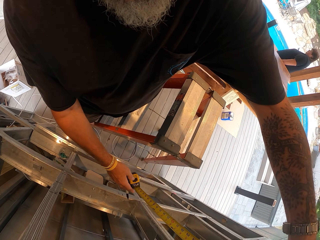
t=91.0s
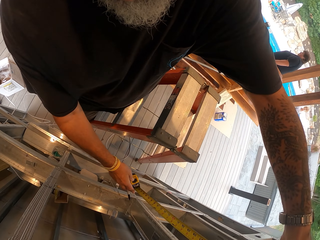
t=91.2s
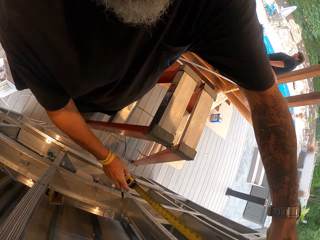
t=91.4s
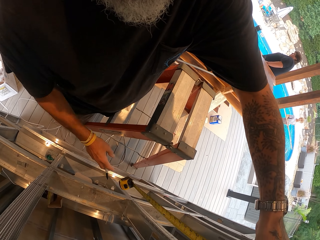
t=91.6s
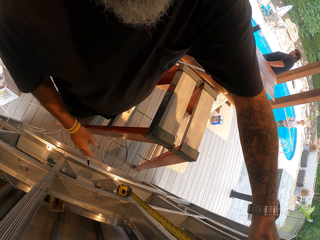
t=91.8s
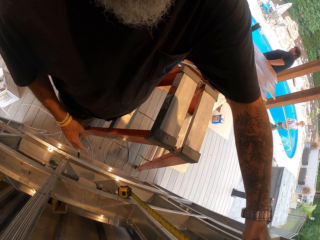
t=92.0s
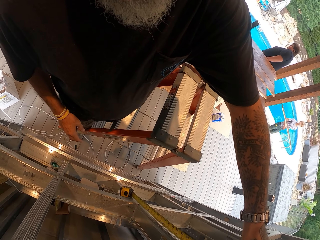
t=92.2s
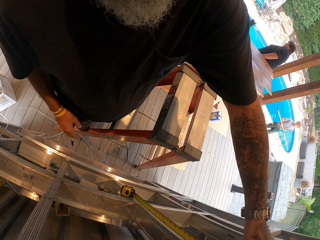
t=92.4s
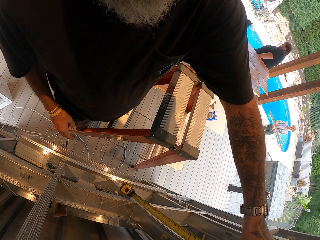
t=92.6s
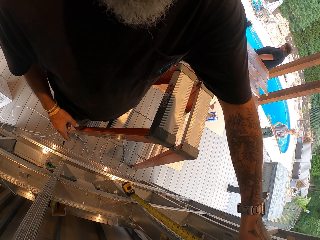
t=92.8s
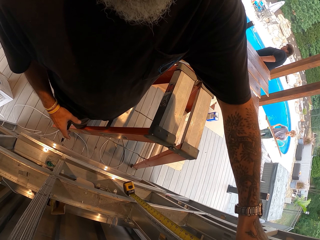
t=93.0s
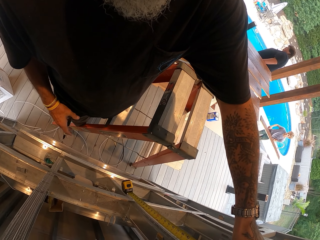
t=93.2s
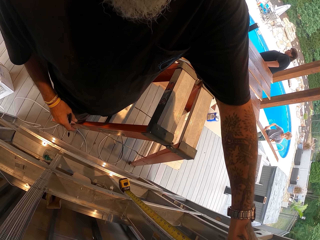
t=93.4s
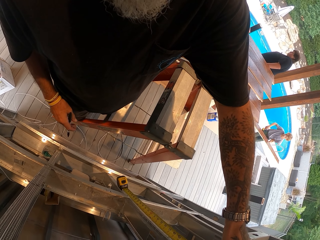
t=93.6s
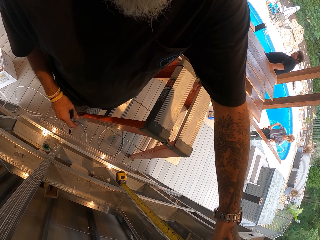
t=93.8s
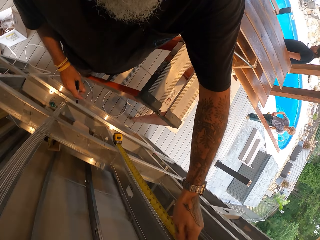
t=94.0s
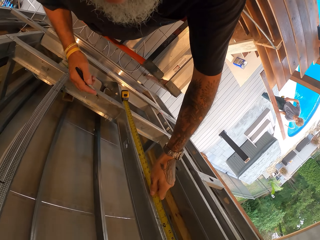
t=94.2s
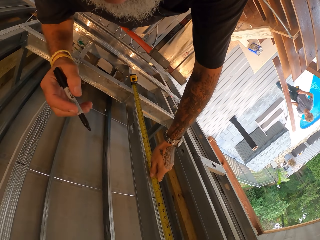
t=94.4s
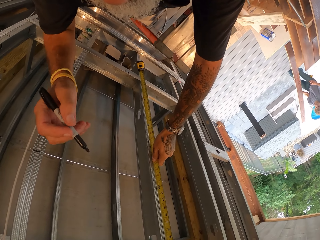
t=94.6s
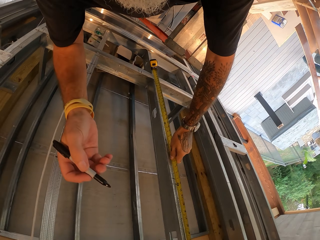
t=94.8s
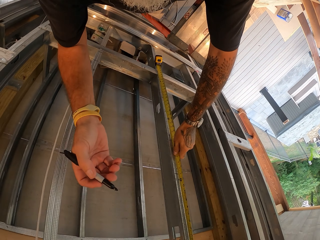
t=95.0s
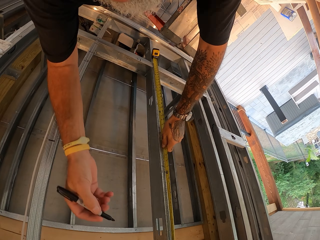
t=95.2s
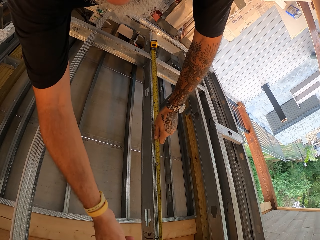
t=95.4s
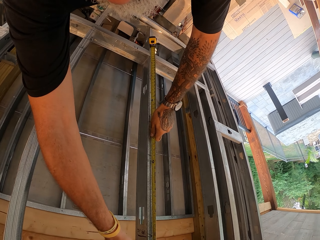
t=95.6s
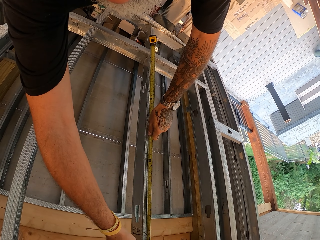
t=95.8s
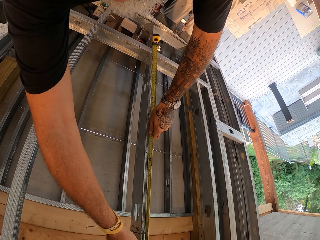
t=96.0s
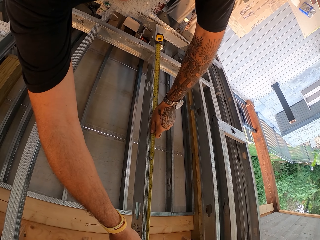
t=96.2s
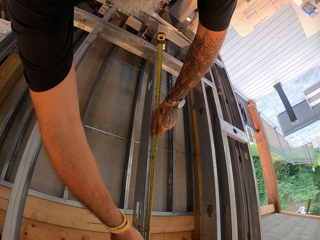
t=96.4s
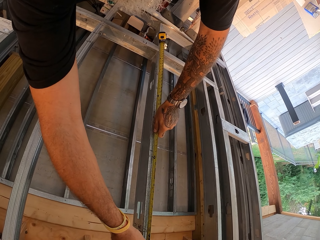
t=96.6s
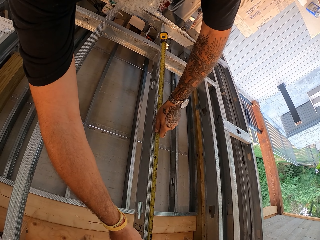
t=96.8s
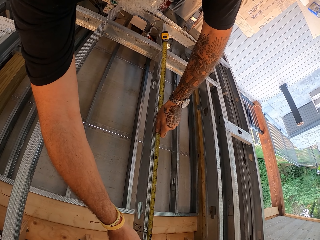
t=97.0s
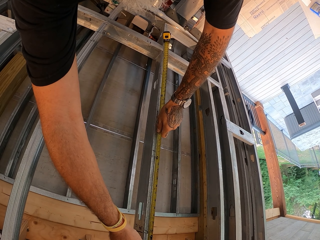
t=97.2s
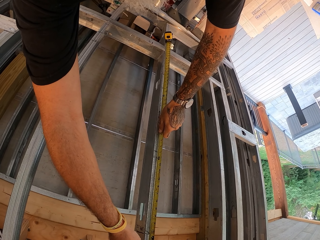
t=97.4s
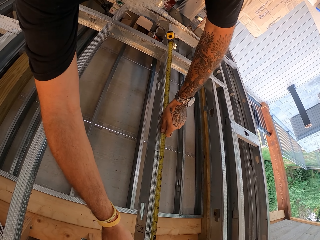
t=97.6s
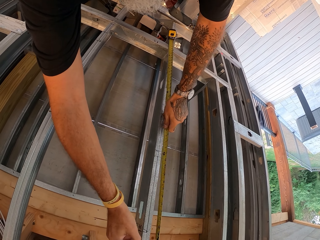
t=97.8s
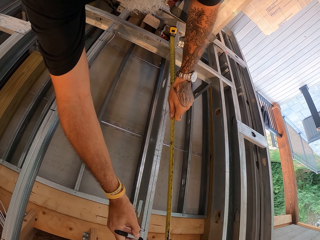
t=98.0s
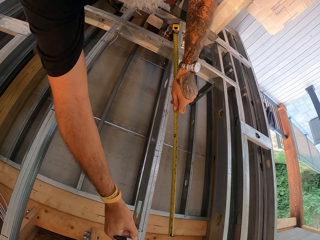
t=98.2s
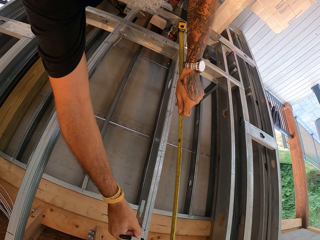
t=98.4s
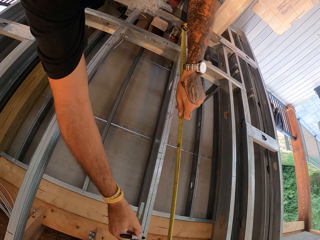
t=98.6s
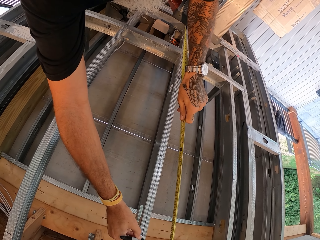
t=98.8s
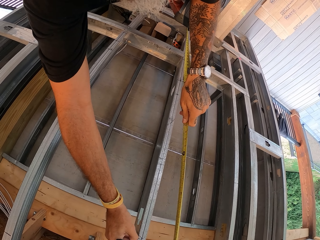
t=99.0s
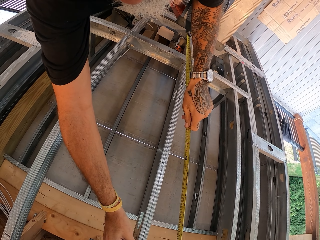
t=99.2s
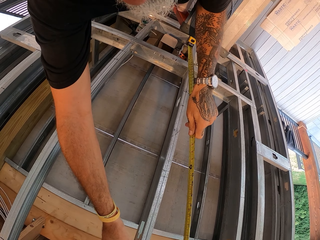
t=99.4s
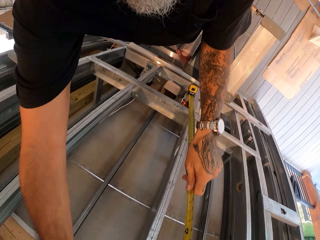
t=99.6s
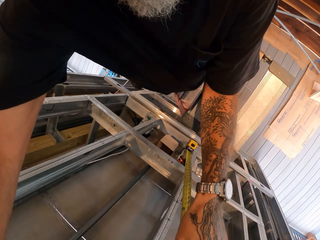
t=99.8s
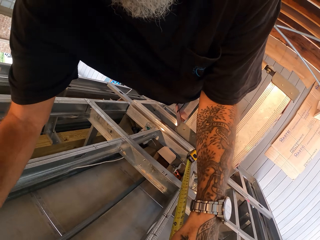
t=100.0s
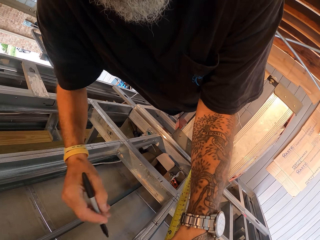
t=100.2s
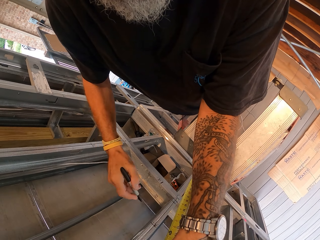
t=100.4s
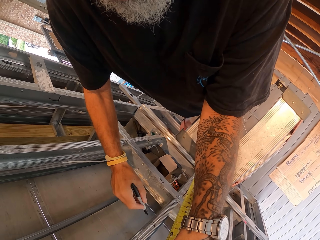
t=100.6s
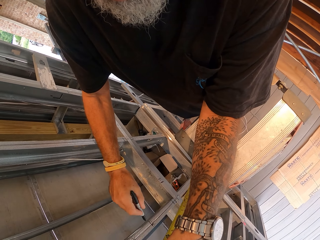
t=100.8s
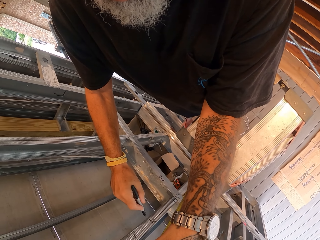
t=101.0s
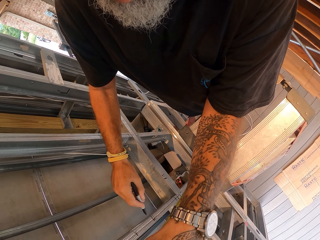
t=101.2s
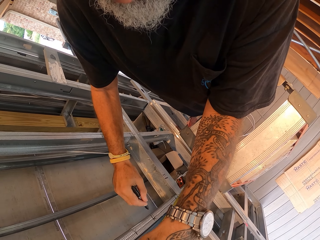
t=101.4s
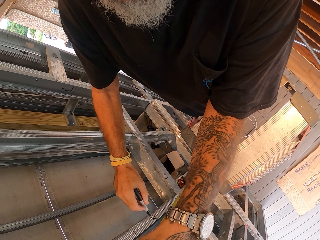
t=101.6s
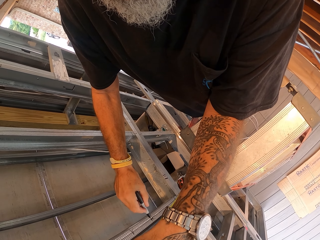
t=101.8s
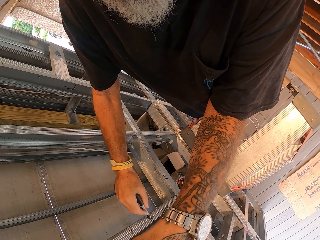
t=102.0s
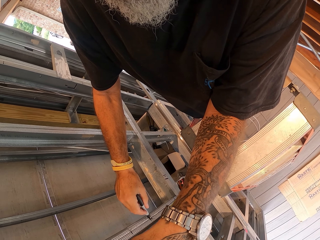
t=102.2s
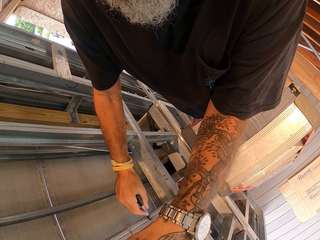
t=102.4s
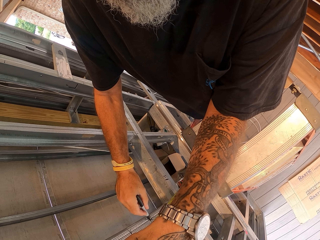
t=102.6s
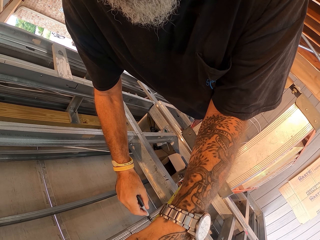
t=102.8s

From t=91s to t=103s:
The camera wearer measures bars with a measuring tape. They mark the bars with a construction pen.

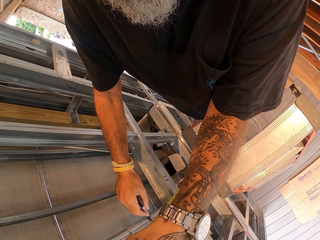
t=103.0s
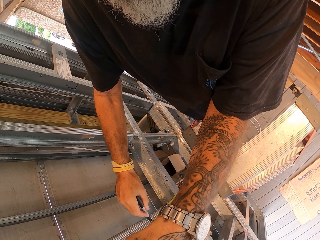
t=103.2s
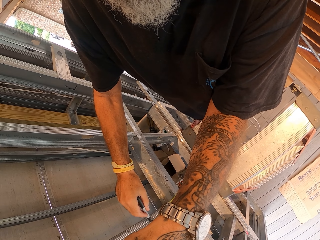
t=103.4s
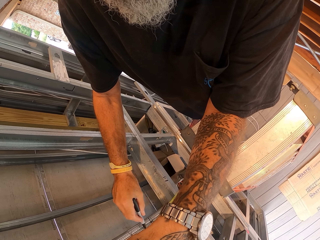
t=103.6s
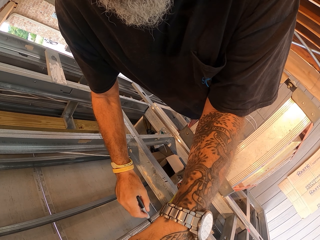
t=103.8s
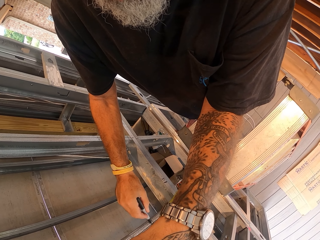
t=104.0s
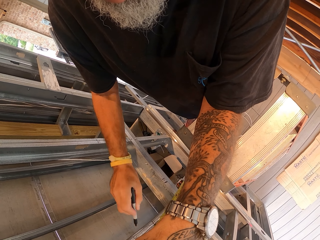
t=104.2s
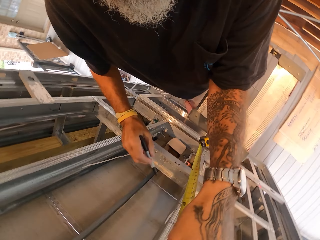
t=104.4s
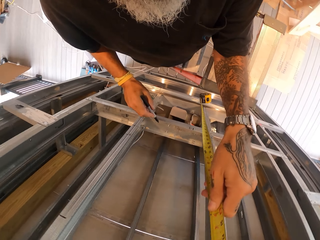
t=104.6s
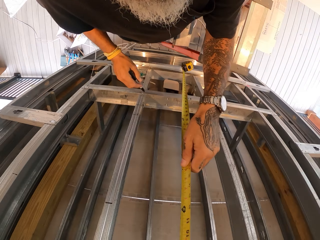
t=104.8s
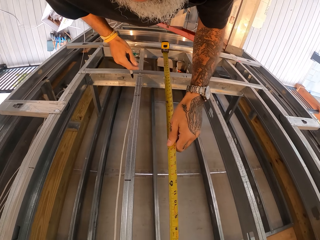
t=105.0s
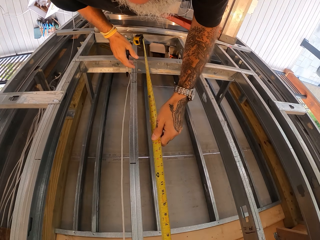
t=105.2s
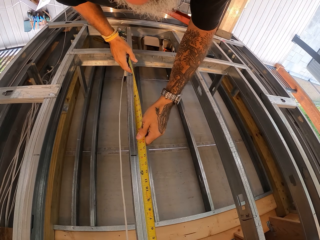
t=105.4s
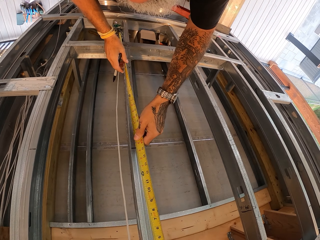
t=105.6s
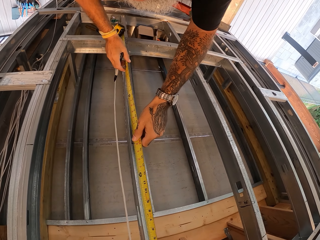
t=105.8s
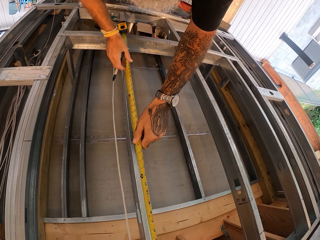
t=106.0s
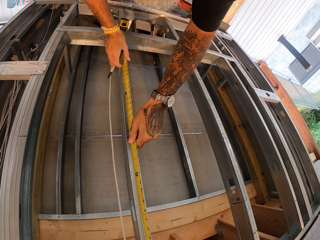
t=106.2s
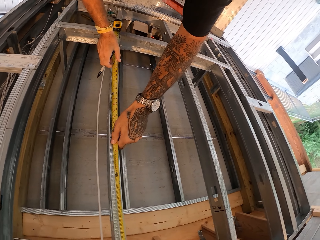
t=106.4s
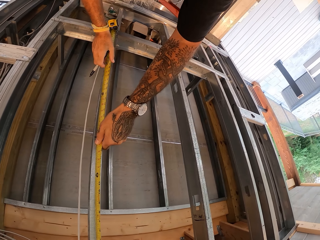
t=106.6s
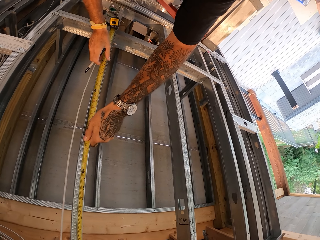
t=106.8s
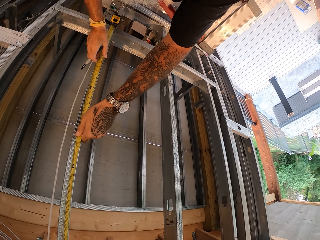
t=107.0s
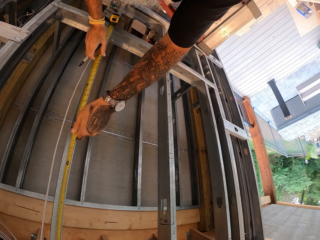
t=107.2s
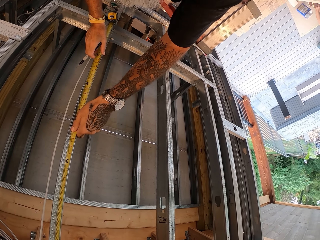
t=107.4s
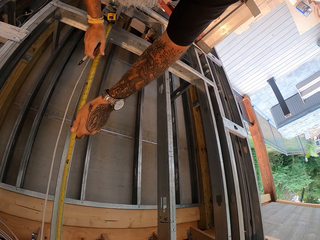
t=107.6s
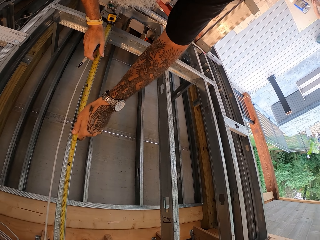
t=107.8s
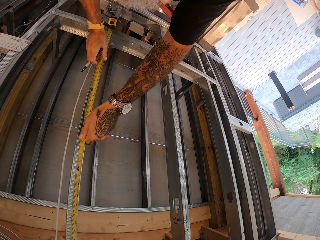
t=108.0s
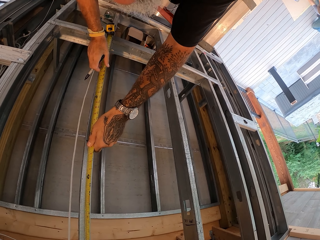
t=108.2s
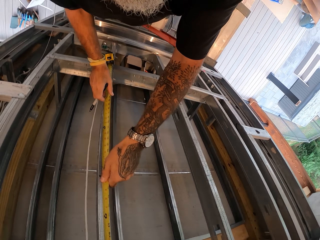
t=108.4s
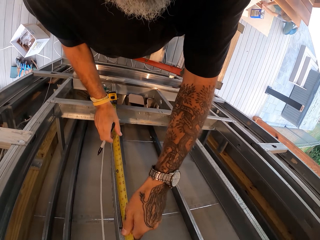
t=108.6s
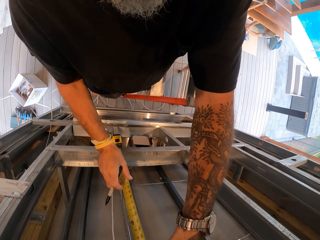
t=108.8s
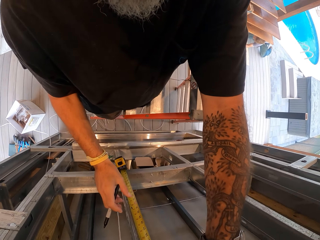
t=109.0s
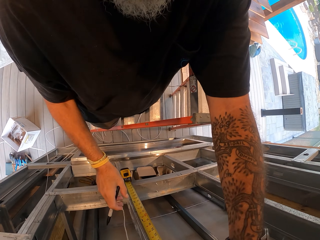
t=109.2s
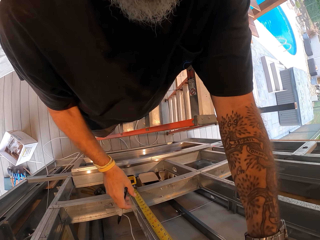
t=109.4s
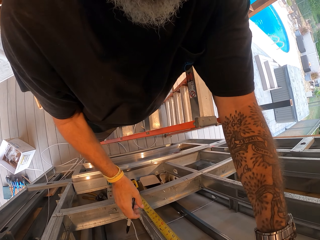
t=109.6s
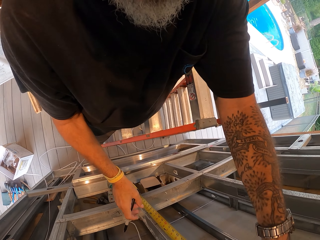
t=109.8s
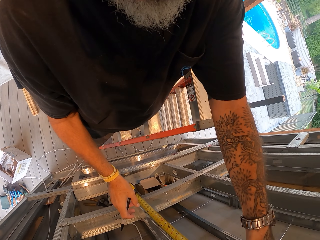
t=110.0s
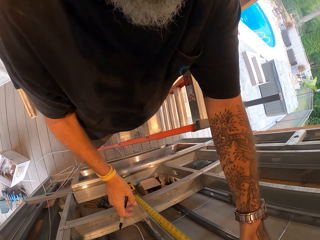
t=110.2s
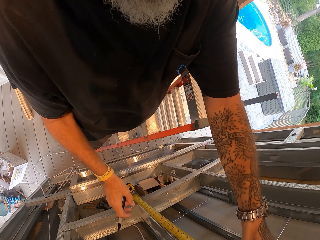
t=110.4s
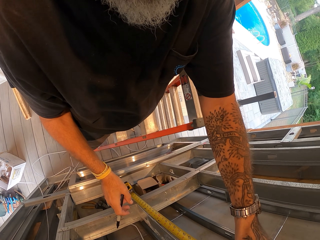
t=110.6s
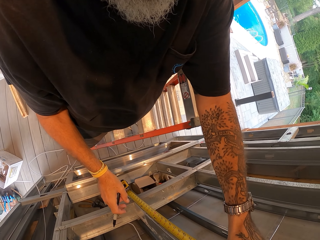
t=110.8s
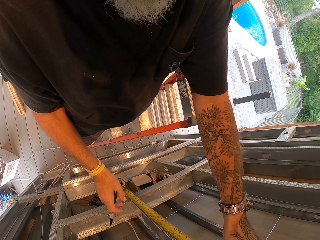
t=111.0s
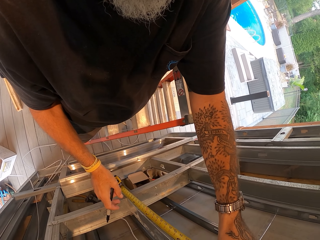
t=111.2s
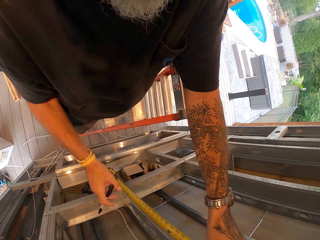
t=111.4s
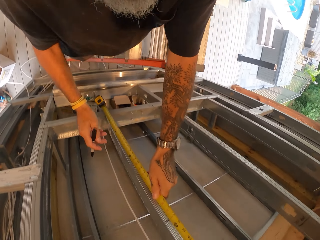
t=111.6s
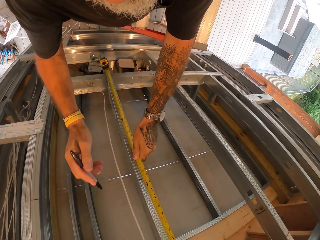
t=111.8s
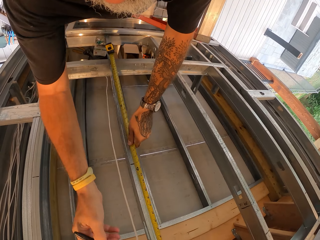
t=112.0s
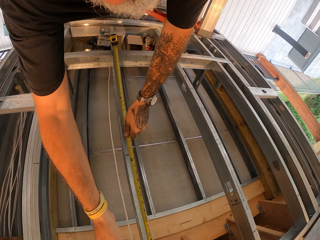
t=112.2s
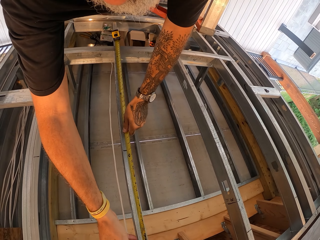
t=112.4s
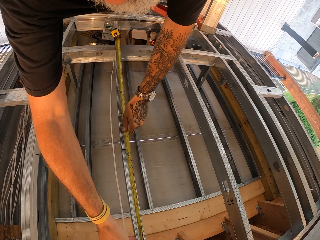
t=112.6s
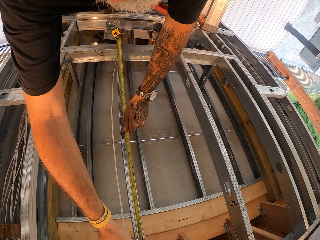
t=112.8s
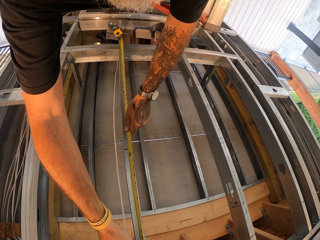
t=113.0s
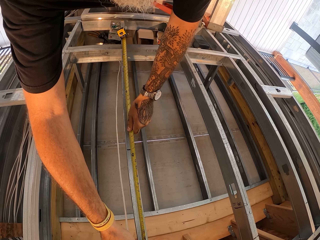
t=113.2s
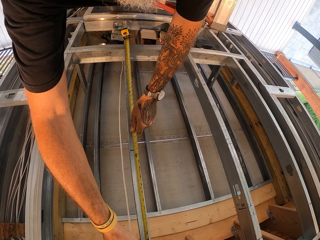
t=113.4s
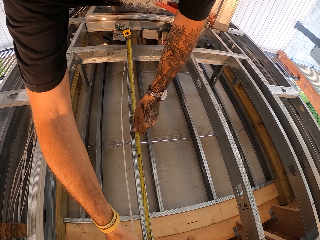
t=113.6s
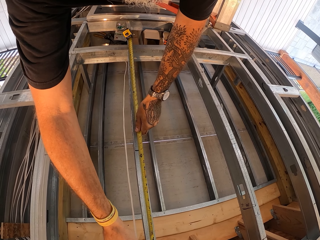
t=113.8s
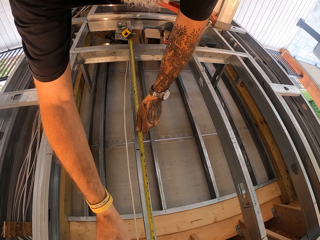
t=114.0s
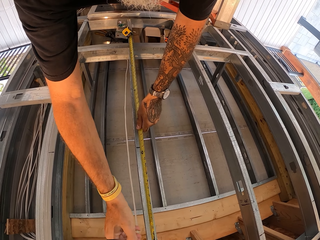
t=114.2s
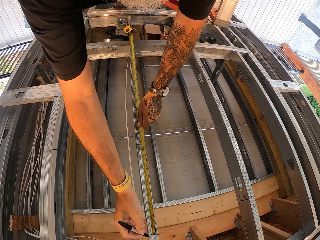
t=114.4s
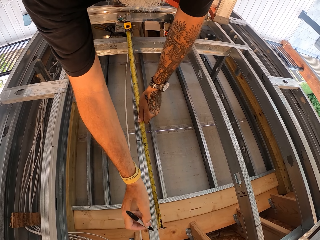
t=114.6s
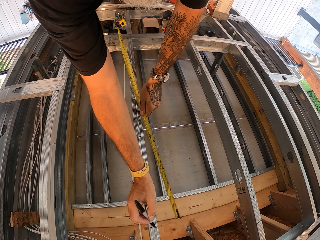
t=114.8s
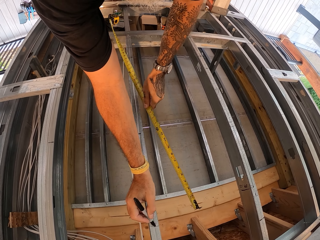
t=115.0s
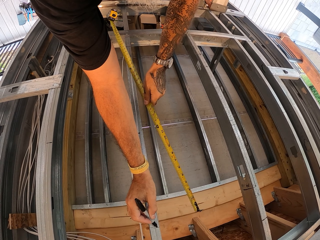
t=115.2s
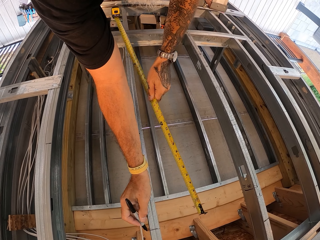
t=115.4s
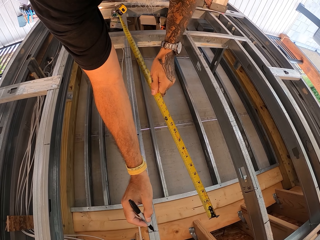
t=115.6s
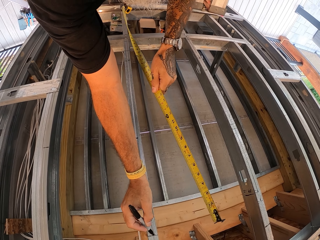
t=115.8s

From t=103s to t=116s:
The camera wearer measures bars with a measuring tape. They mark the bars with a construction pen.
